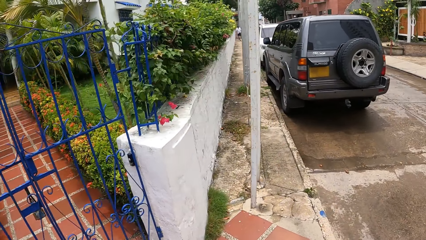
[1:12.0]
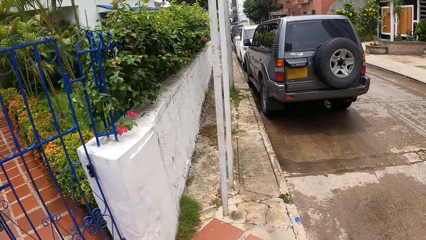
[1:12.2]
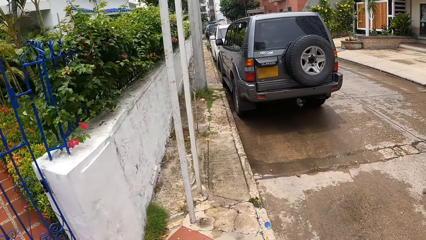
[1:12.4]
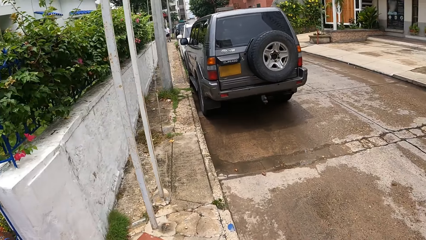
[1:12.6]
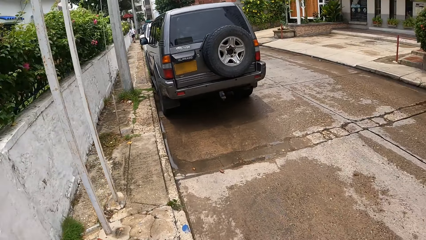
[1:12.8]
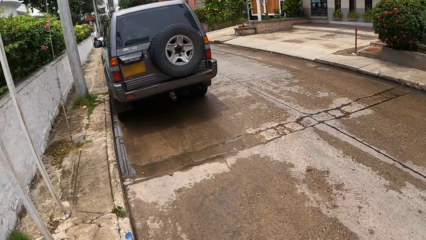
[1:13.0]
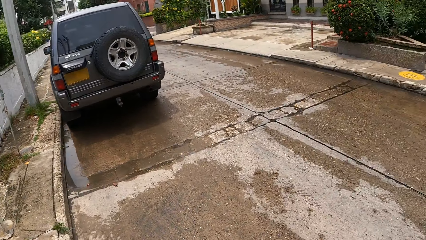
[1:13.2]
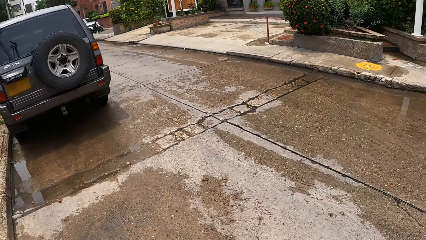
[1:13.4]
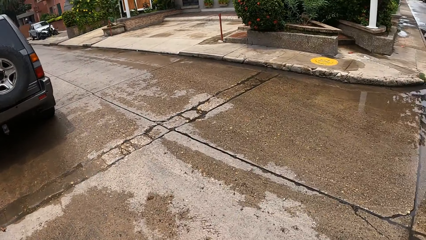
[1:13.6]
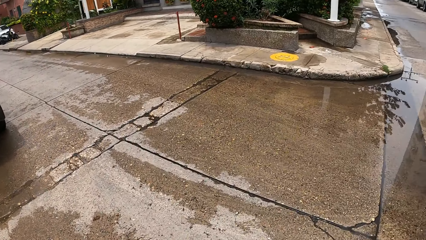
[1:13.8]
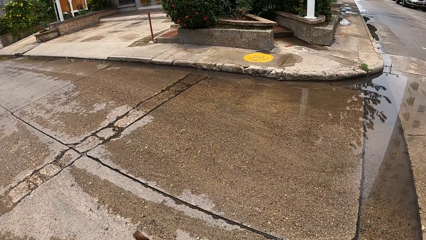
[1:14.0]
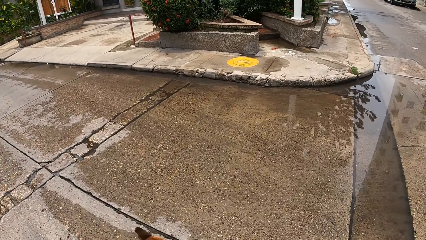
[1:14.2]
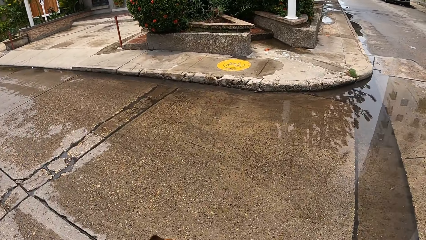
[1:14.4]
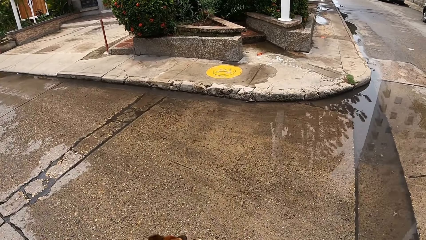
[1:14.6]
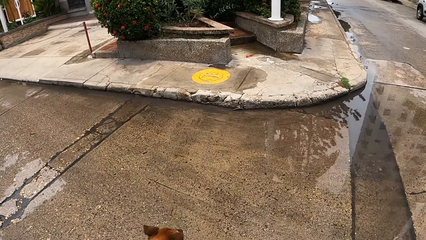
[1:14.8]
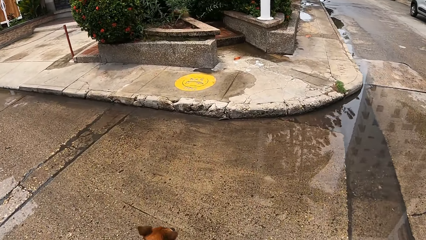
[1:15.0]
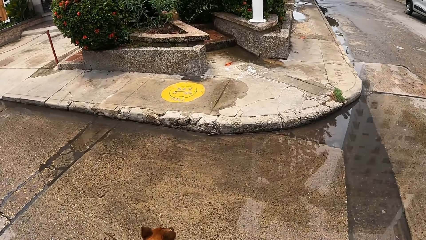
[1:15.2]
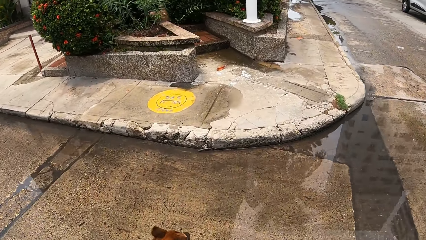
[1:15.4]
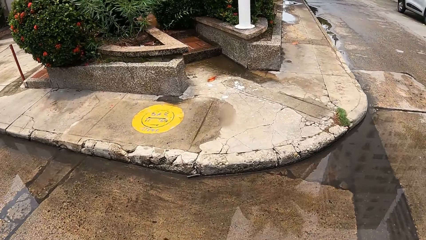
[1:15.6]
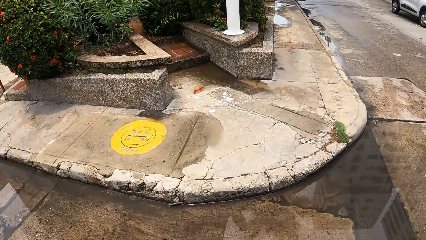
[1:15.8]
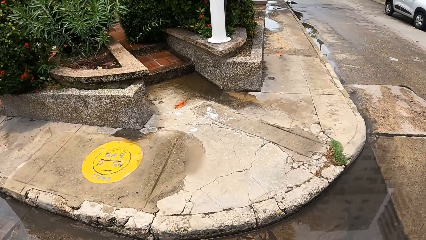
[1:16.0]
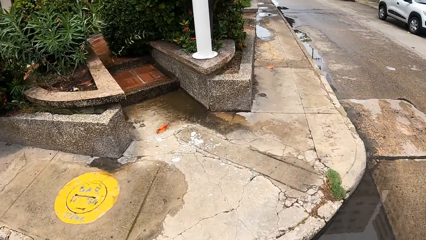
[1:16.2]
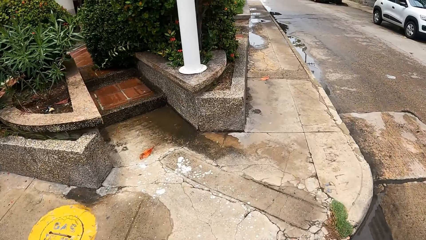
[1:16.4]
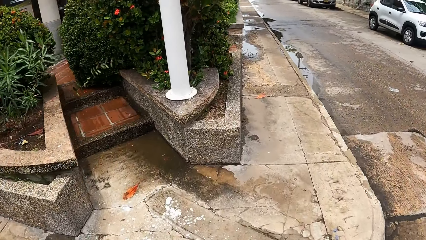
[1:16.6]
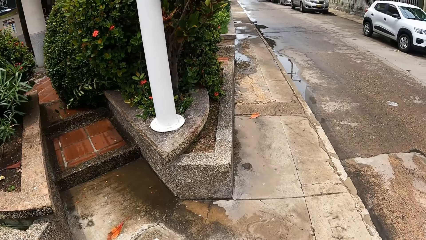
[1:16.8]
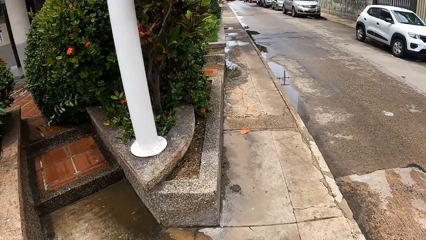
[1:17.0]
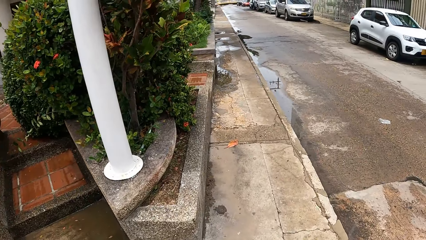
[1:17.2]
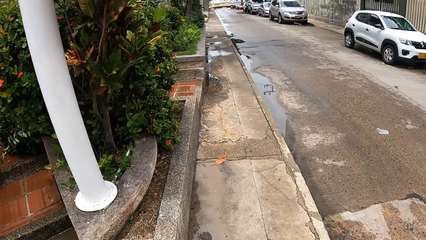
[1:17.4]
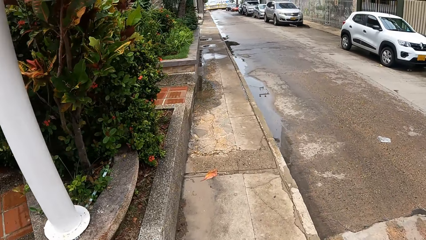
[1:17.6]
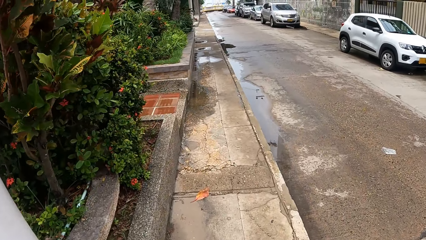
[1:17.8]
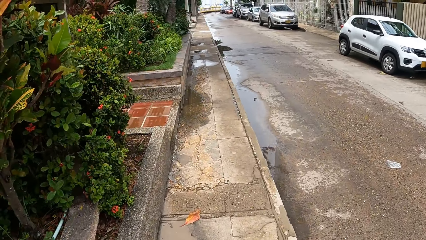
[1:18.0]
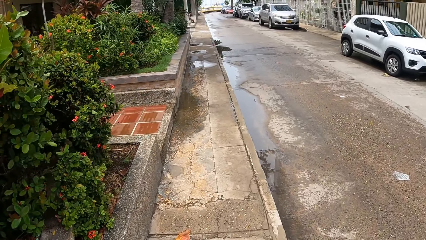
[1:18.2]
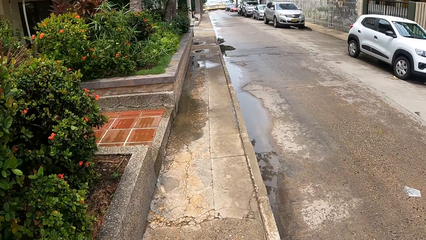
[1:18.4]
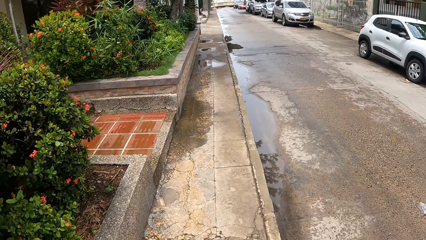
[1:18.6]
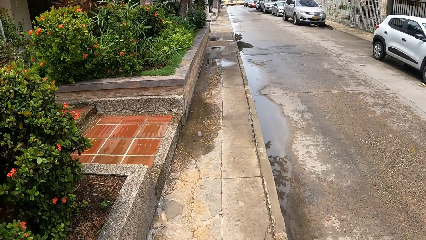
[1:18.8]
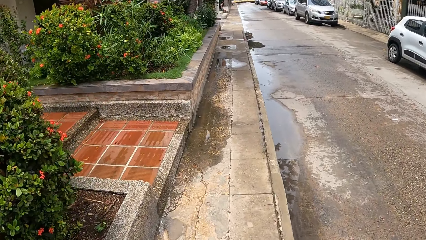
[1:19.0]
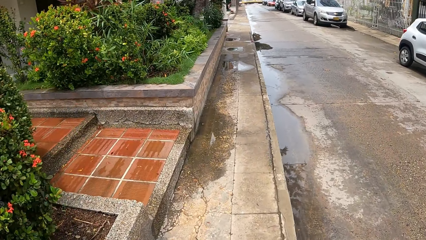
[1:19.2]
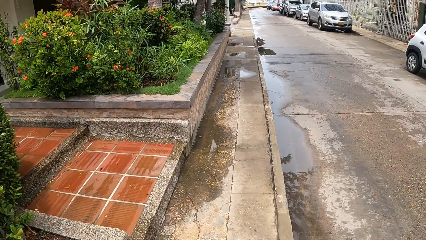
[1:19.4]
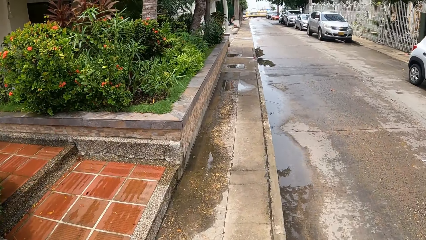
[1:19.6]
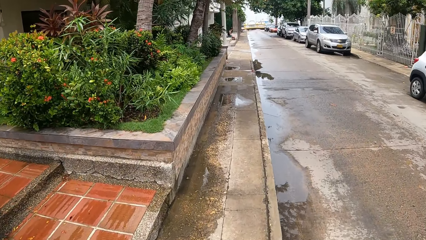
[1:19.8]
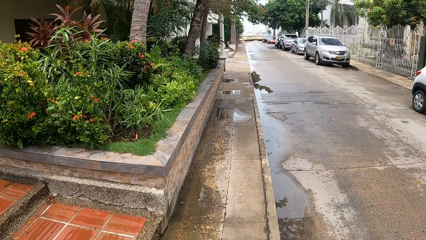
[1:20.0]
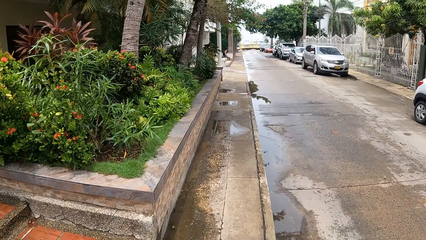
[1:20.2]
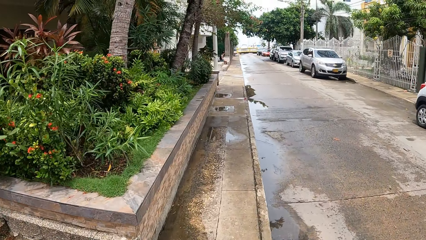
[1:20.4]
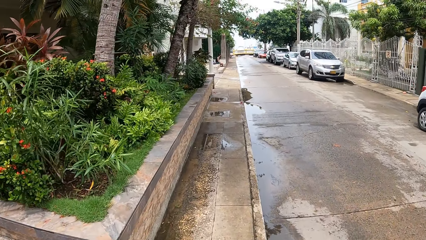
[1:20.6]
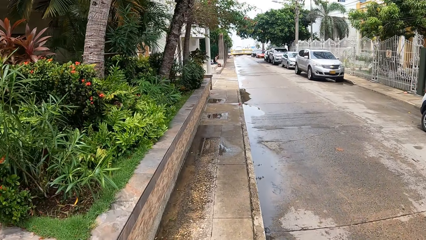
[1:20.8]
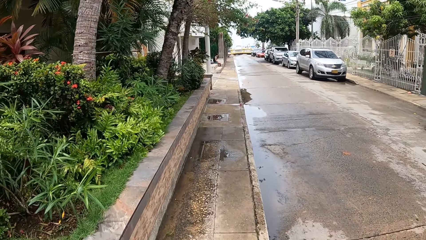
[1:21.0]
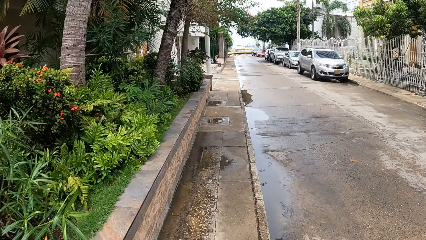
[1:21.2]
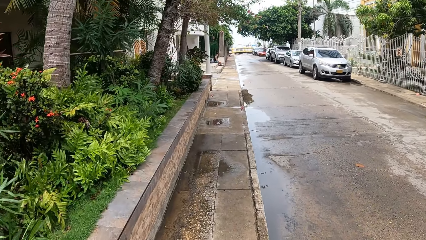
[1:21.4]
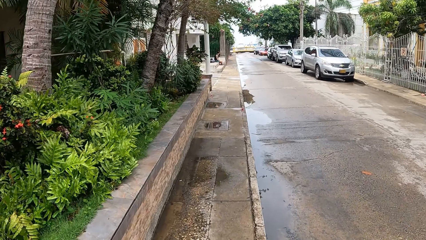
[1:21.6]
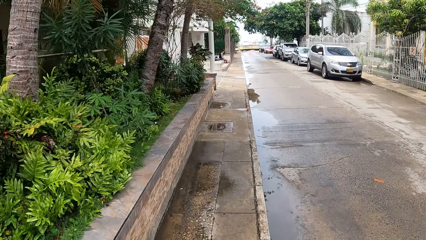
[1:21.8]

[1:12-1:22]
The camera wearer crosses the tarmac road. They walk on the pedestrian road.

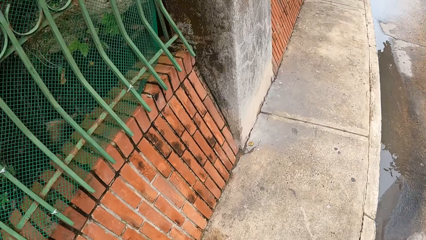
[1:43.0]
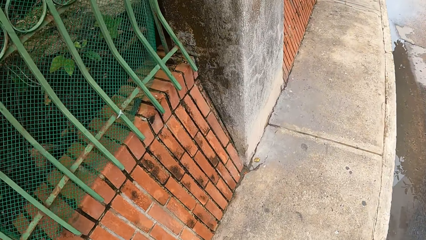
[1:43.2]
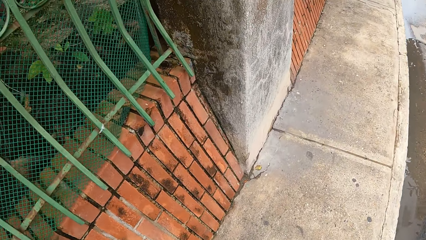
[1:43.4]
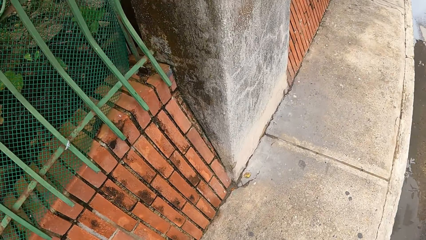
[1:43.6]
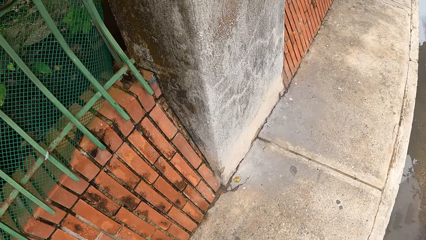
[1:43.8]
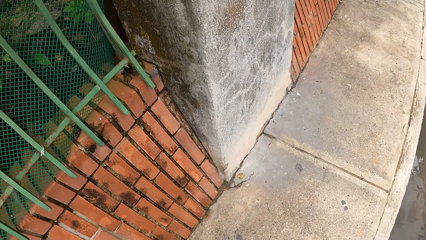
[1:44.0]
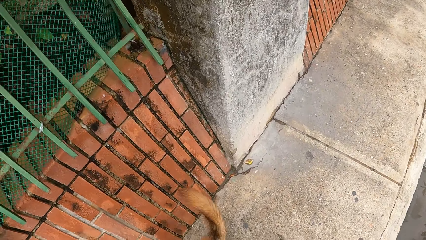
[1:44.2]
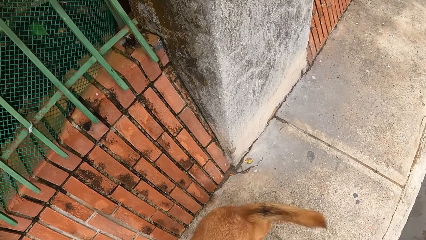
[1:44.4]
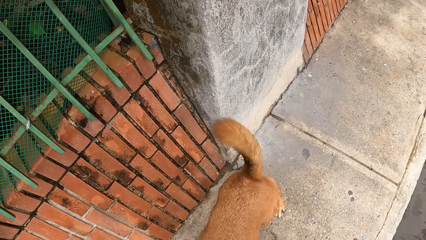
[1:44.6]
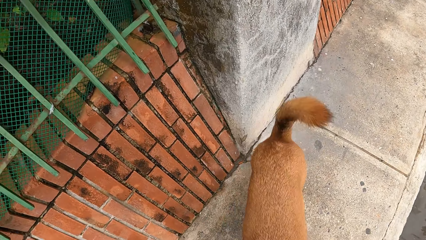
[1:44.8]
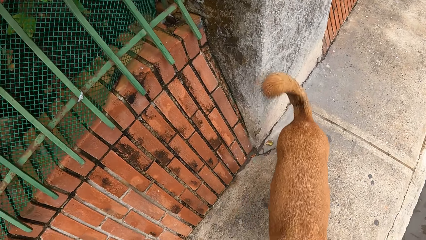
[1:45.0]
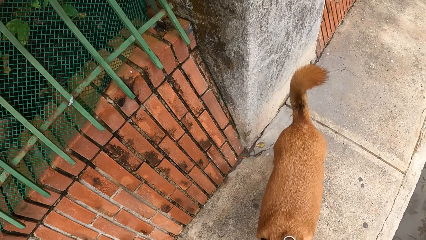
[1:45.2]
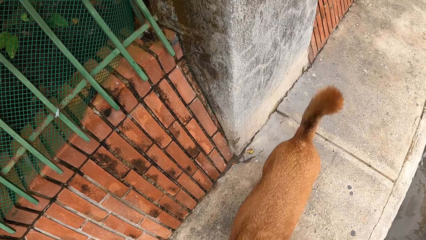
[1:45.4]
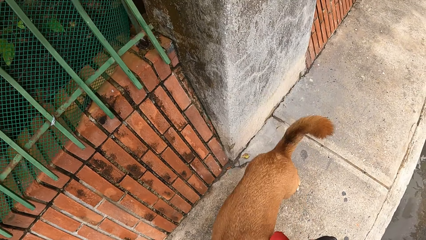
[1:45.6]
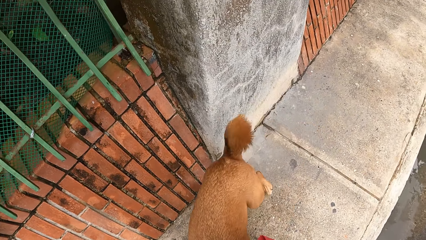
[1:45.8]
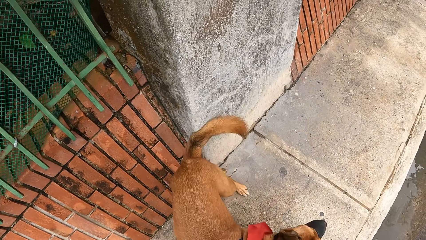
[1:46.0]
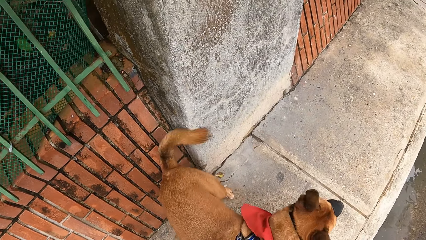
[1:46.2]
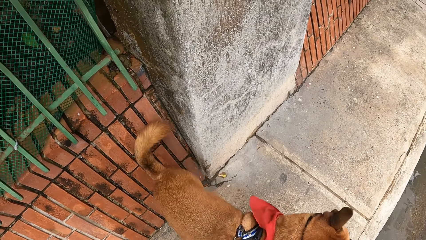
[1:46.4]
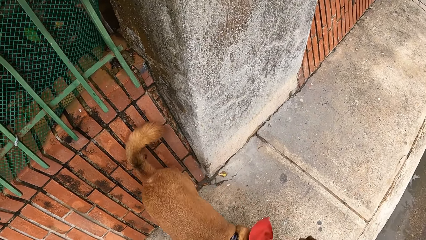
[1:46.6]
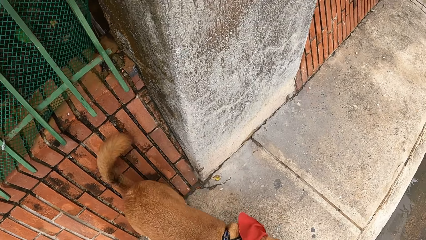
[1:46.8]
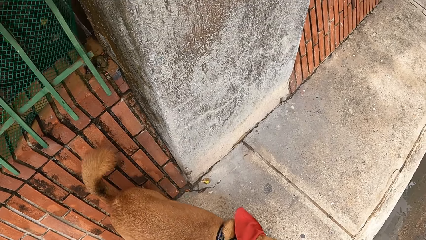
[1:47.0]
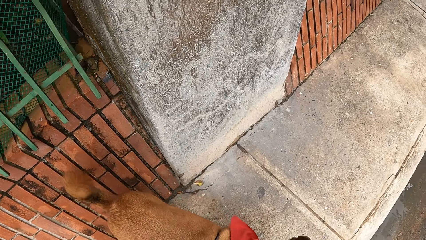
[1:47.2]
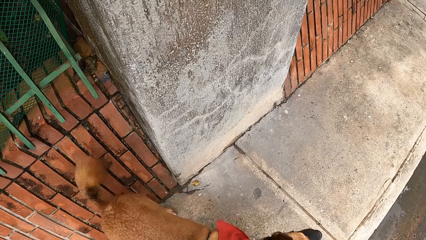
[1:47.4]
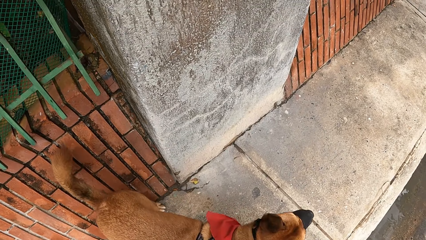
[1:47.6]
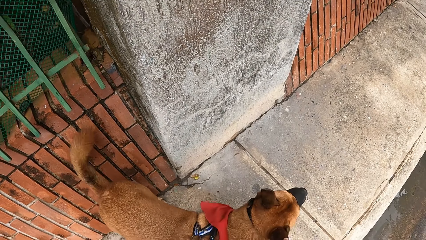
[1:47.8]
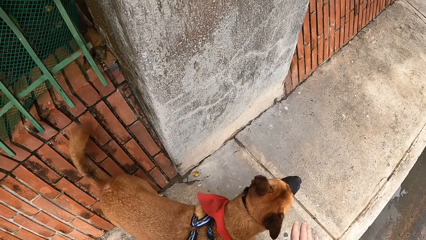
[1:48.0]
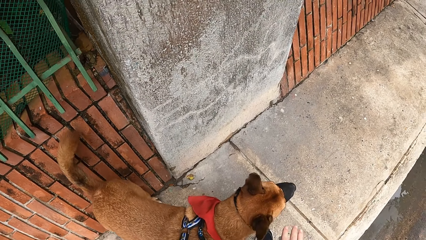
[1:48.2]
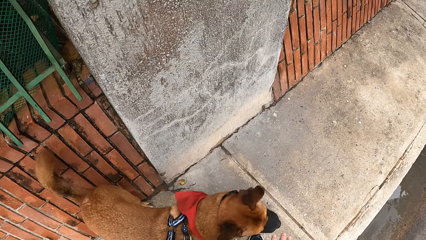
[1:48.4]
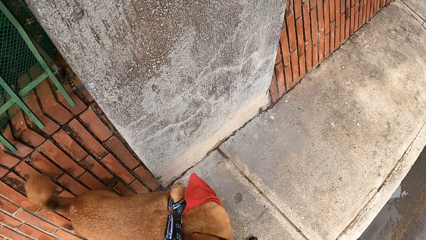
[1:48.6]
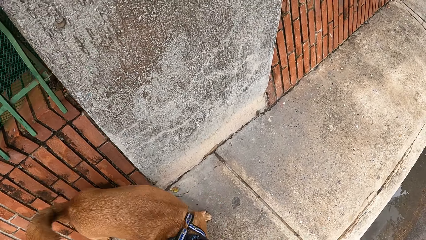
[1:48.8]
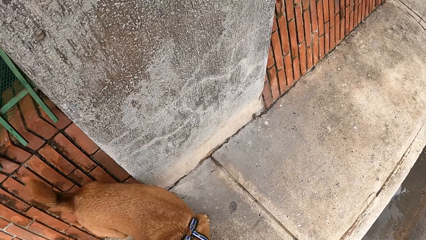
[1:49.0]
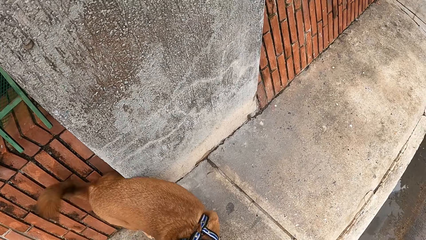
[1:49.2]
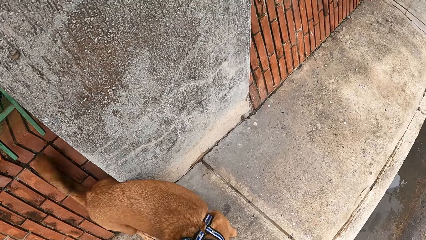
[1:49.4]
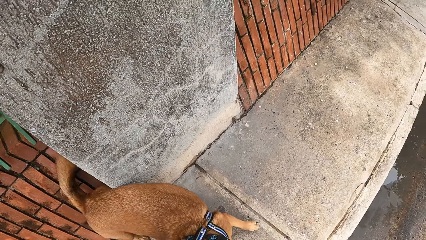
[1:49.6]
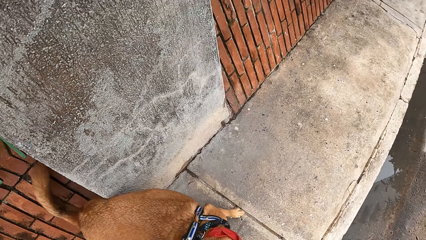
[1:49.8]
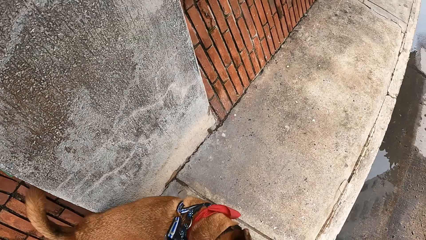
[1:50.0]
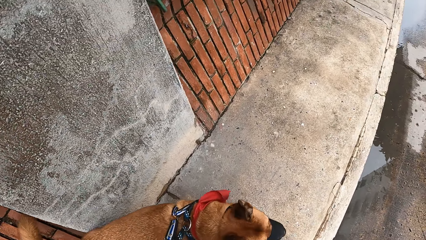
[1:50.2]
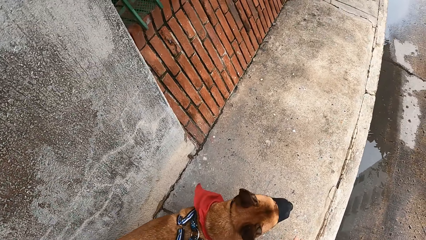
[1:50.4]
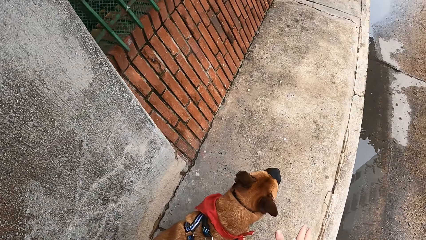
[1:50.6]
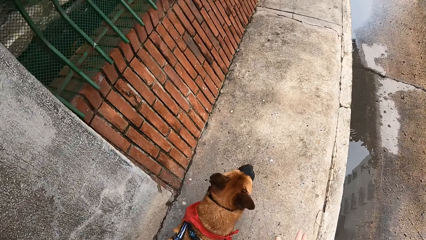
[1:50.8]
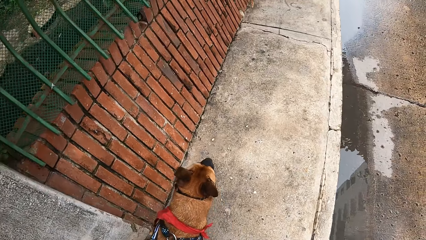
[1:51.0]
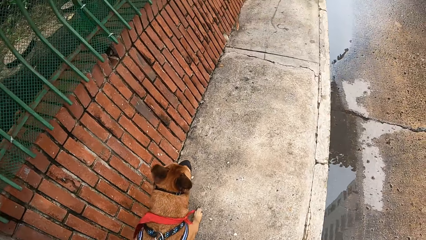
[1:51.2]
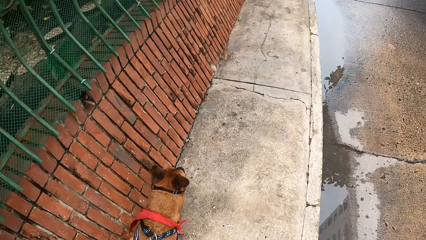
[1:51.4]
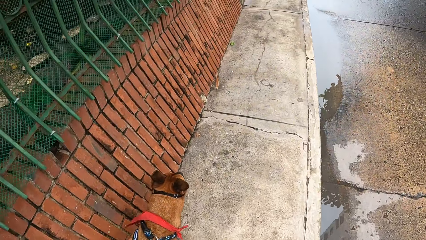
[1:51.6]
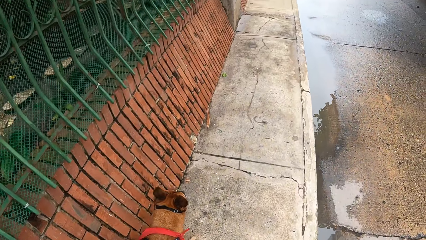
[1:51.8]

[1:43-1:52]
The camera wearer stares at the dog. They play with the dog. They walk on the pedestrian road.
